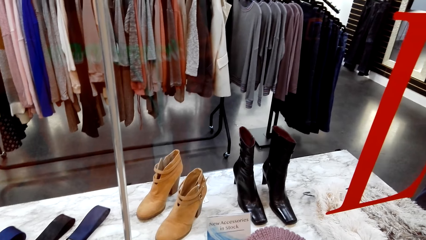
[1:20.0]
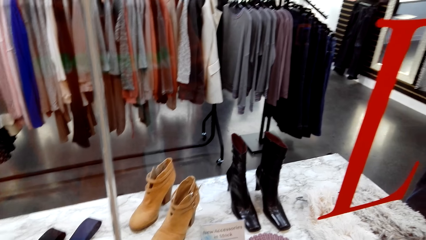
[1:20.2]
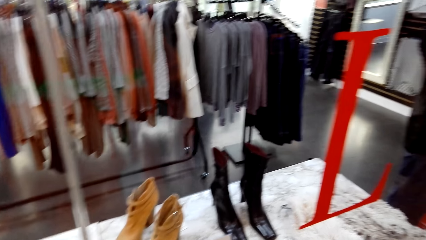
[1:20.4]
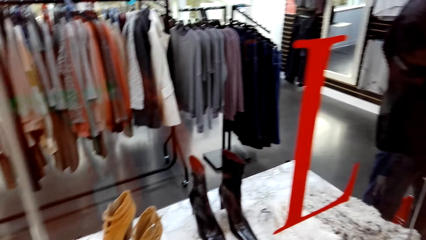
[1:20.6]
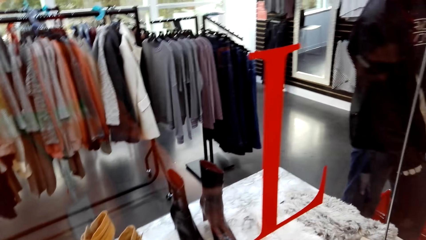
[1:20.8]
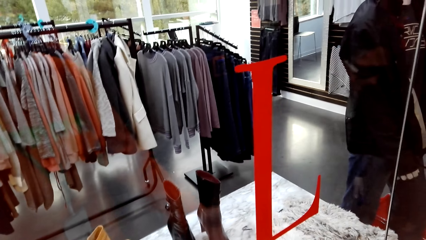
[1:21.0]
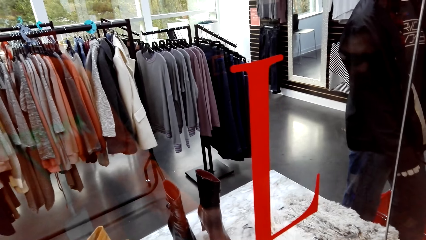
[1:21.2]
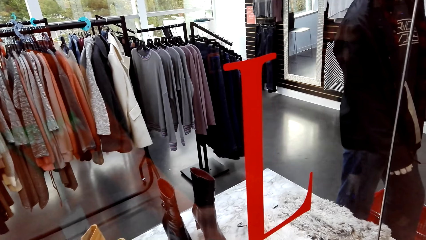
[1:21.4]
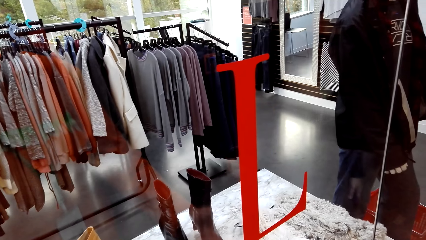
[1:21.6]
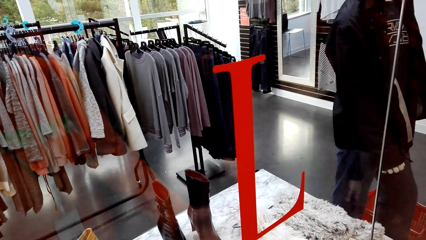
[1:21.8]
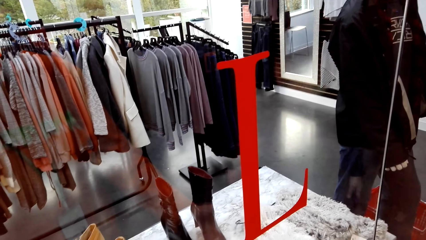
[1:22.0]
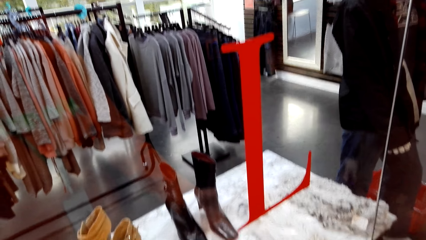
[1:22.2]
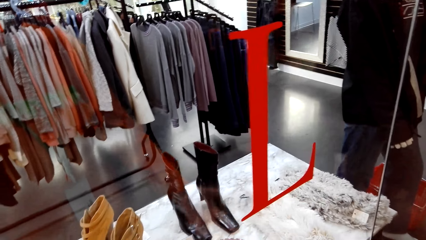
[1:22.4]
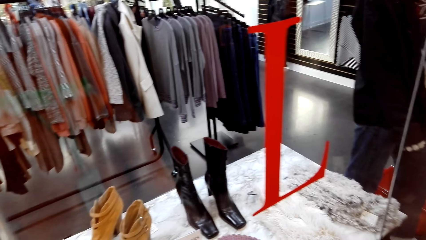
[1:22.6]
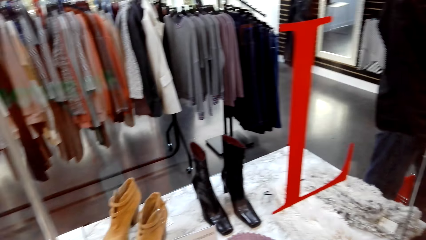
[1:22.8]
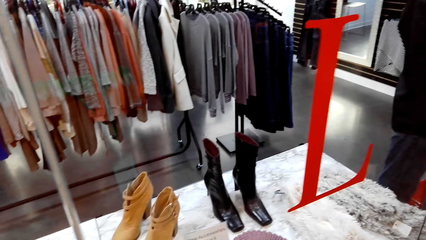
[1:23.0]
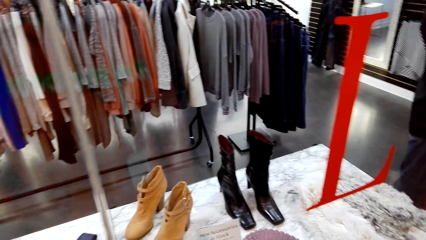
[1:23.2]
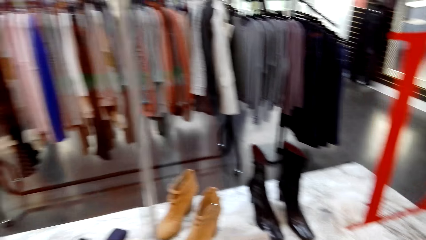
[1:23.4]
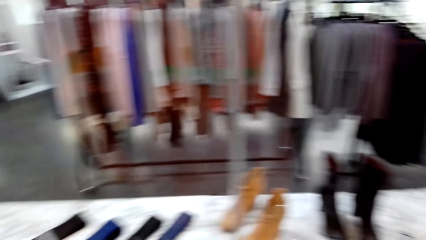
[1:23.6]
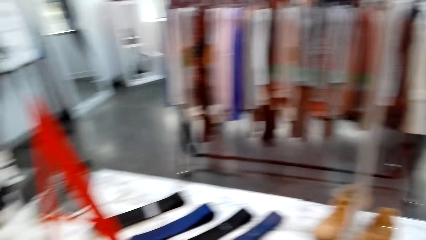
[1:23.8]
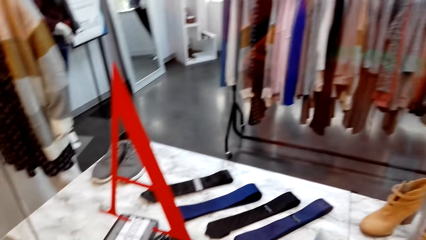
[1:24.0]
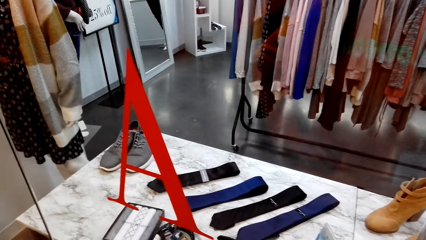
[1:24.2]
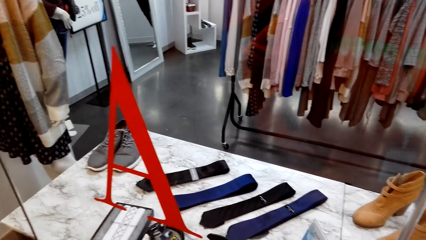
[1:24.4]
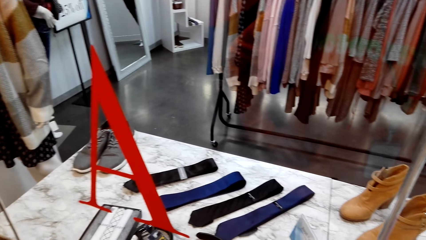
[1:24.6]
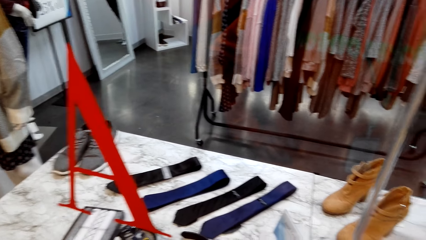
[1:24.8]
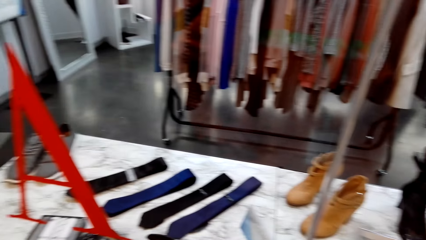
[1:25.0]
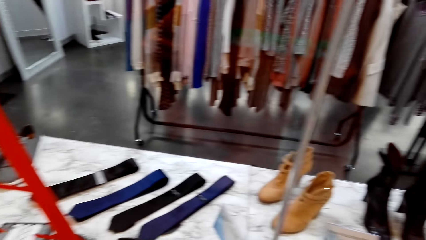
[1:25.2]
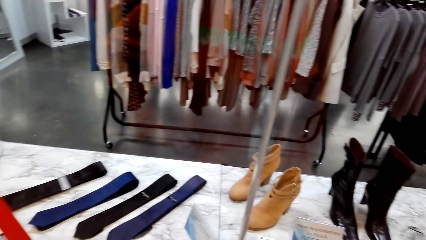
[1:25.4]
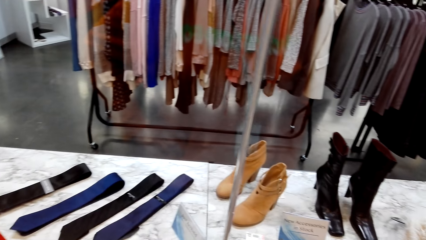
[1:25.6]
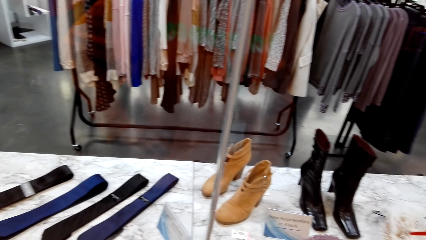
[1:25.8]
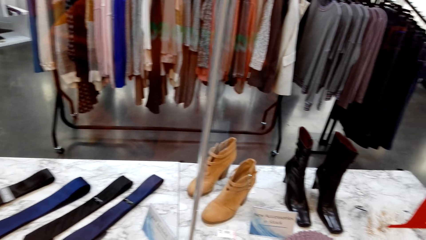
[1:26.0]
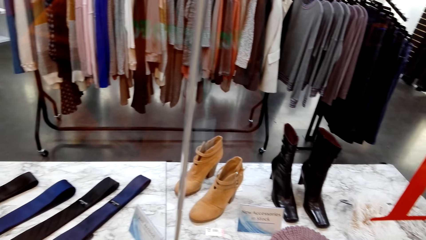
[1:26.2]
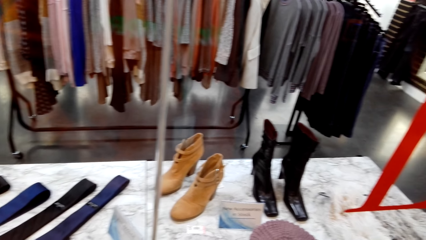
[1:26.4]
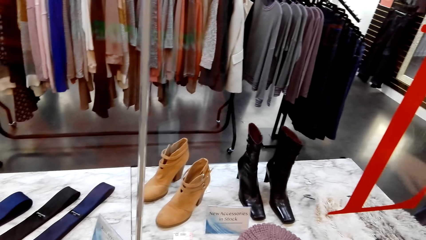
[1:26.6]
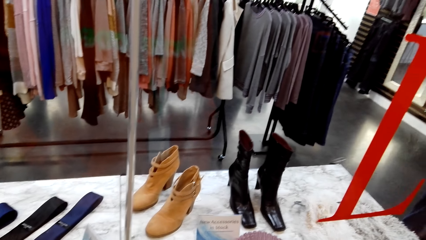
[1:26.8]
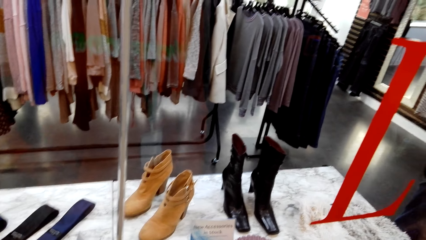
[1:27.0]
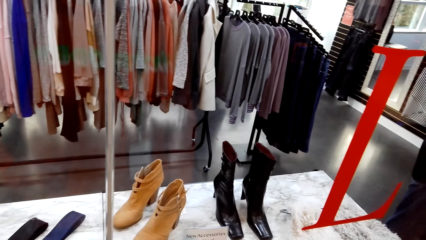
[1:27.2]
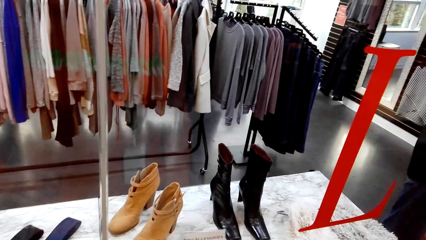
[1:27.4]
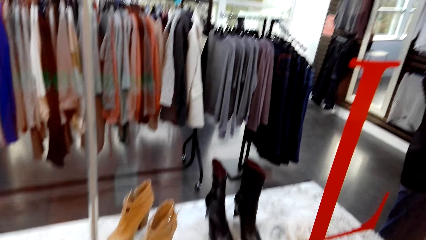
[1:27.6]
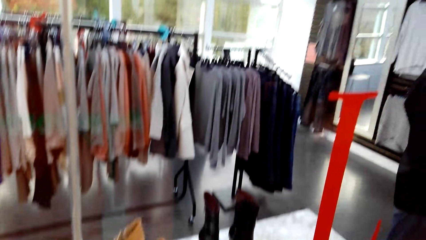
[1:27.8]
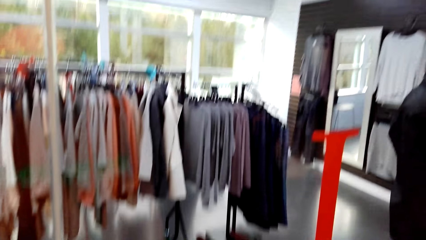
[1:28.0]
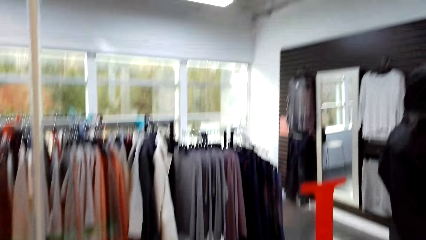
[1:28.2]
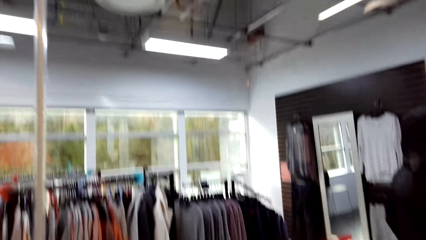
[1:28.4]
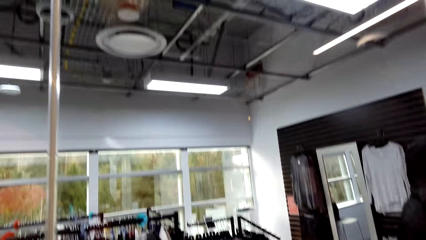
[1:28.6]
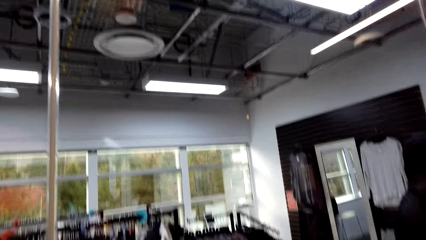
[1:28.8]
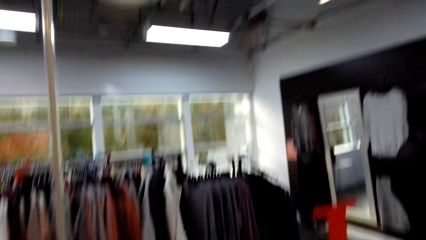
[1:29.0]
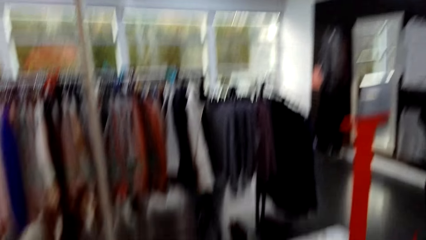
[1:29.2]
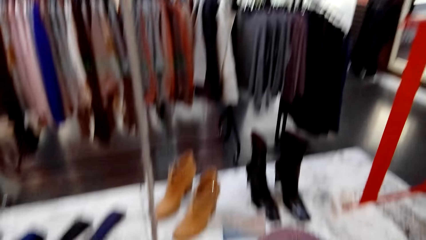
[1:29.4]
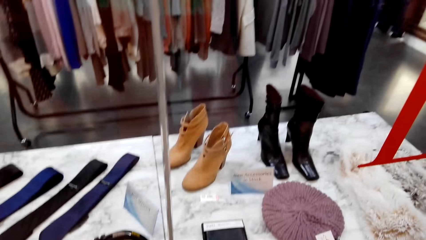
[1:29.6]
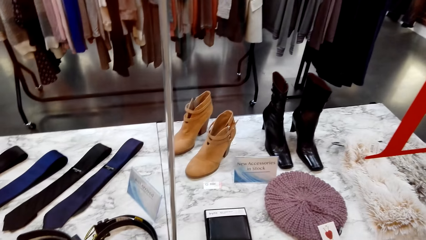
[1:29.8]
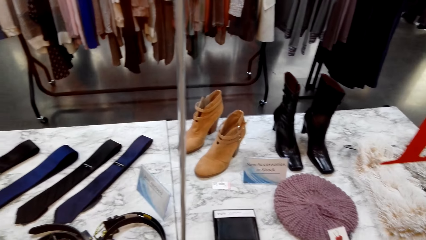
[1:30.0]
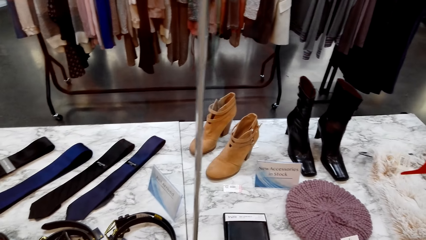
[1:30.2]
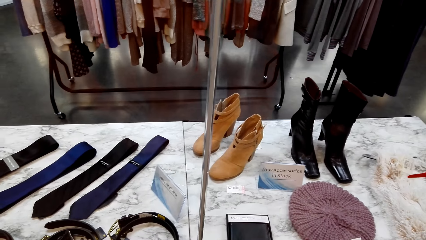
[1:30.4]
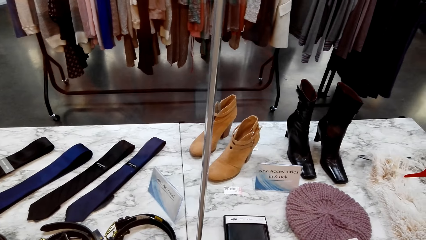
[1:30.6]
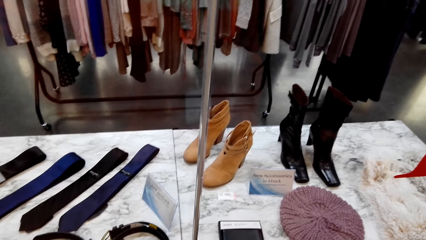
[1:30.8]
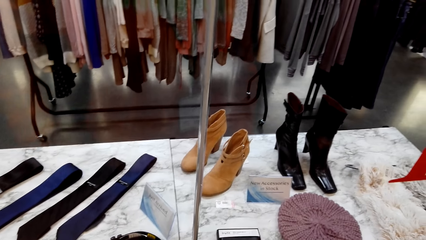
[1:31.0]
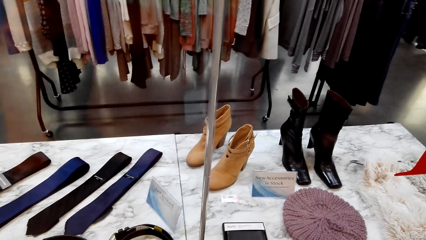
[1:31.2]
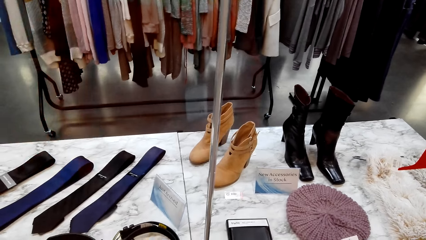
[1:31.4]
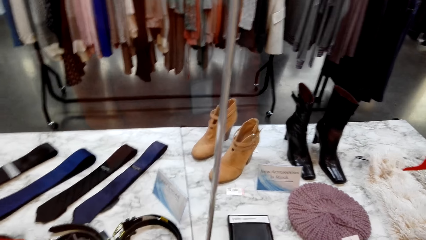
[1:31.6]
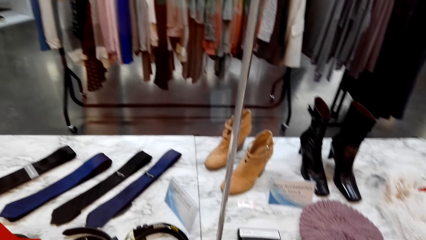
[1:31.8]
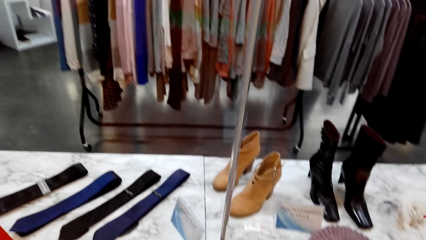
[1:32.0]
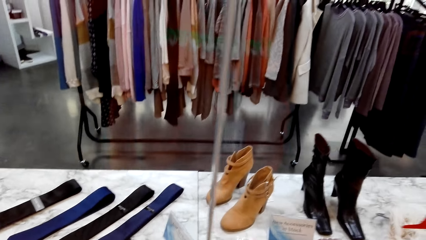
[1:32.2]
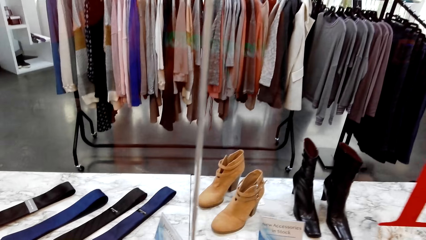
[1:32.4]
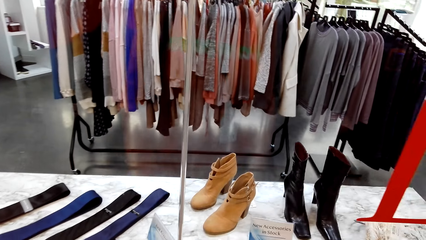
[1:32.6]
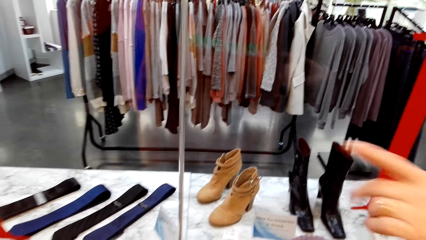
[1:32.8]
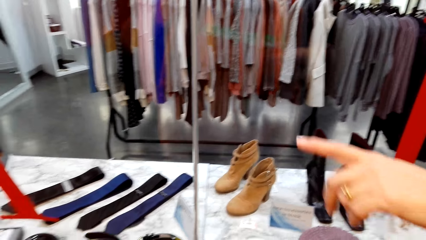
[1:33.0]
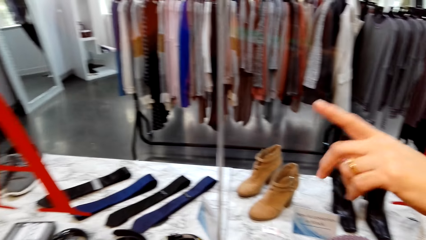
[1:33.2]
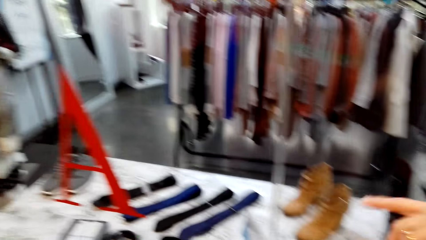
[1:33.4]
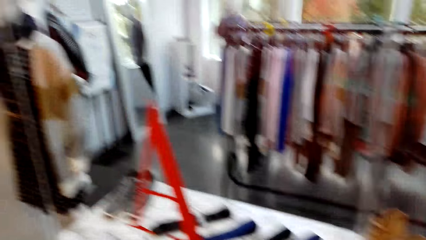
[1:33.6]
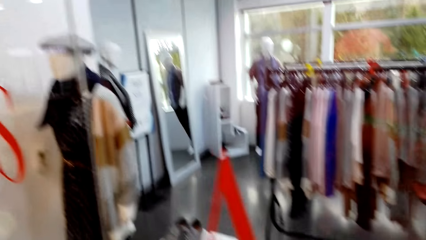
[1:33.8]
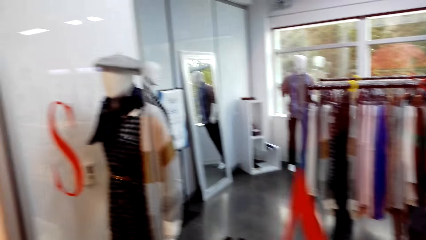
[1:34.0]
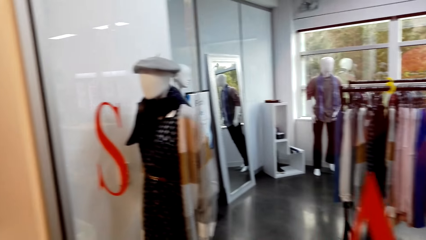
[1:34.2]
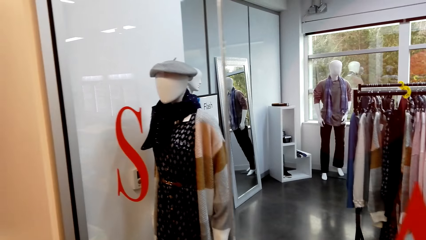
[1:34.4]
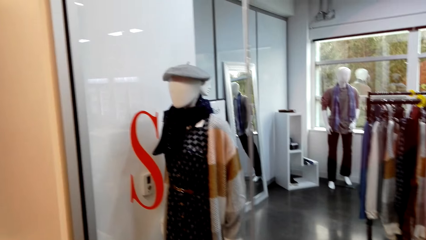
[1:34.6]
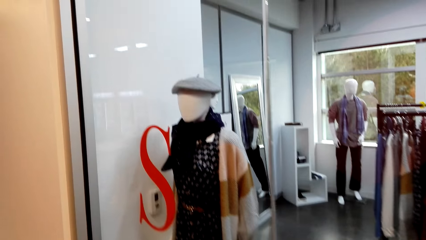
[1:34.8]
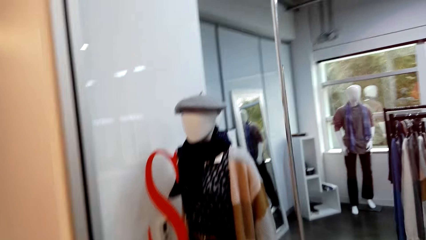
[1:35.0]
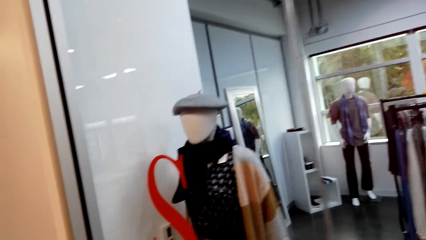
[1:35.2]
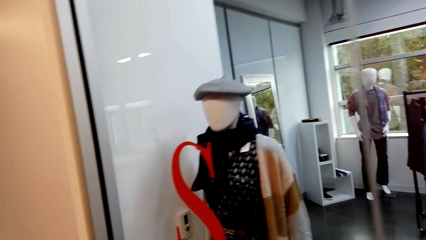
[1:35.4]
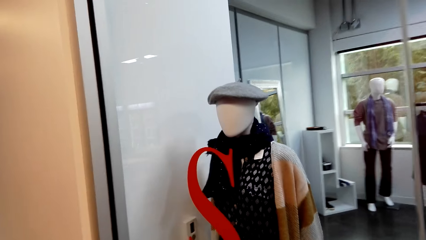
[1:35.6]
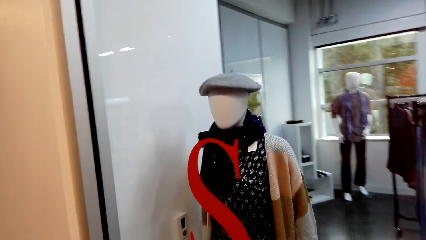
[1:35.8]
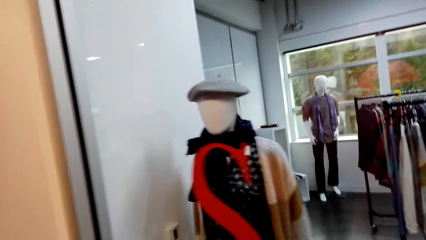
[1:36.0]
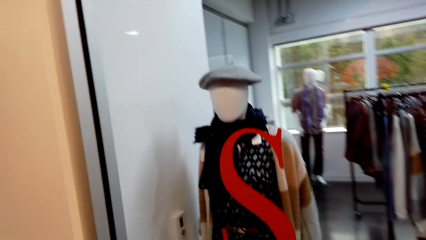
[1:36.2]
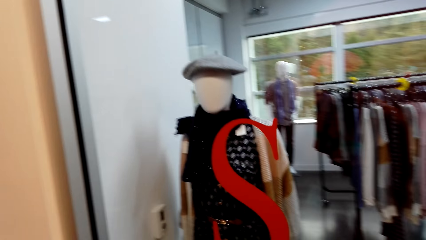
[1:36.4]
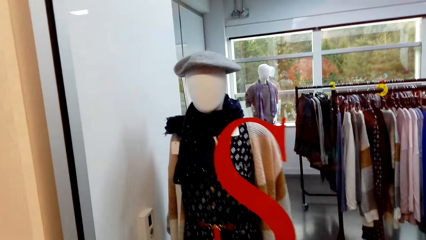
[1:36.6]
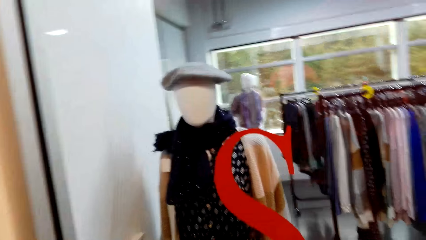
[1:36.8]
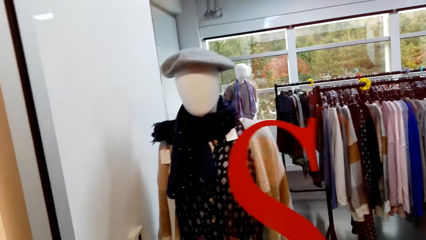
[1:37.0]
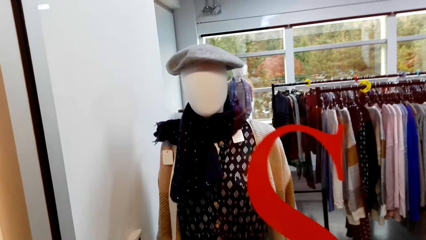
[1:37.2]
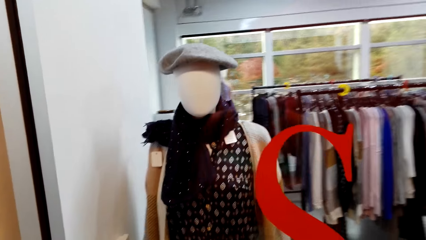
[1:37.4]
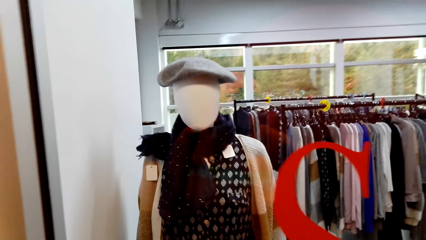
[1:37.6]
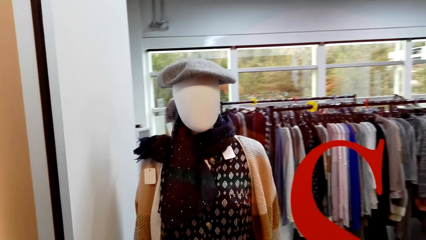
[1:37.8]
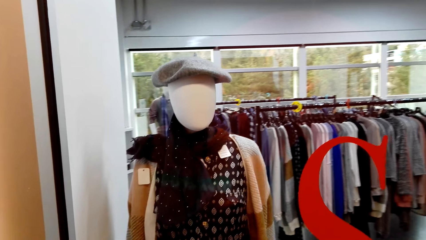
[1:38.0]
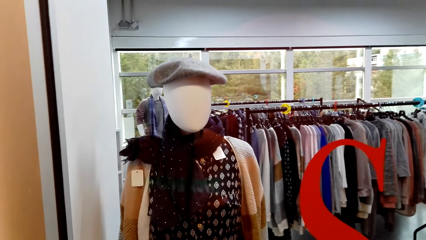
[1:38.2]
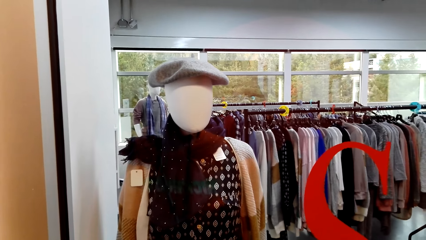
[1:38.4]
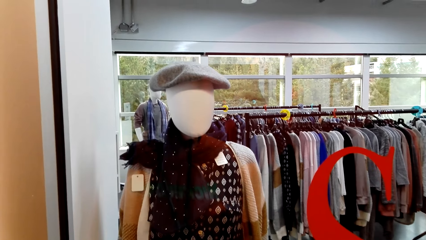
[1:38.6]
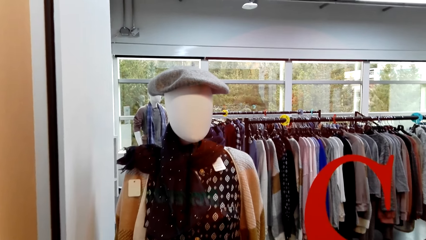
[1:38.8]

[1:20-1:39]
The camera wearer talks to a woman. They stare at the necktie. They talk to the woman. They look around the clothing shop. The woman points at the mannequin. The camera wearer stares at the mannequin.
